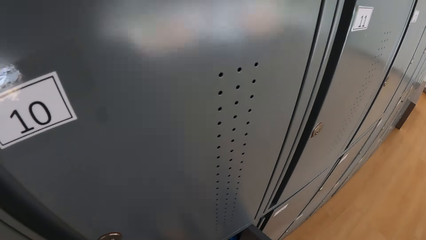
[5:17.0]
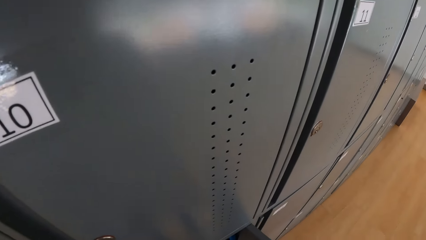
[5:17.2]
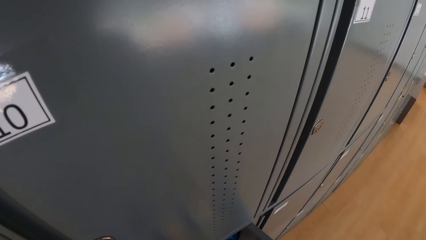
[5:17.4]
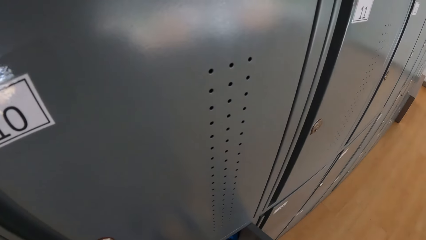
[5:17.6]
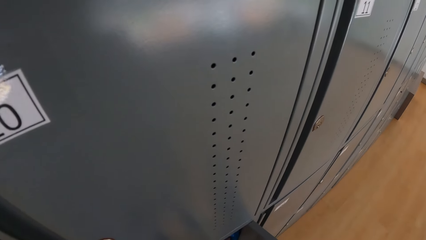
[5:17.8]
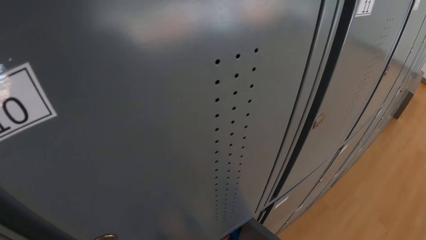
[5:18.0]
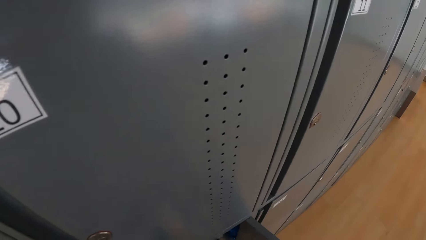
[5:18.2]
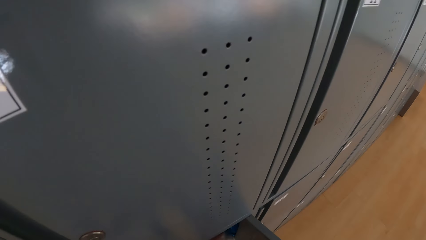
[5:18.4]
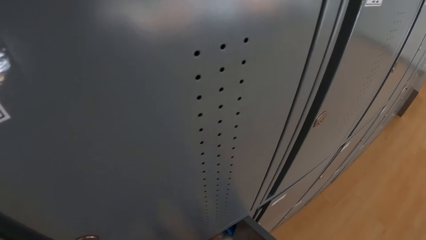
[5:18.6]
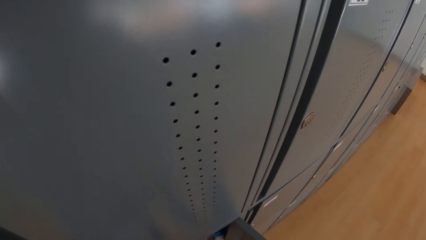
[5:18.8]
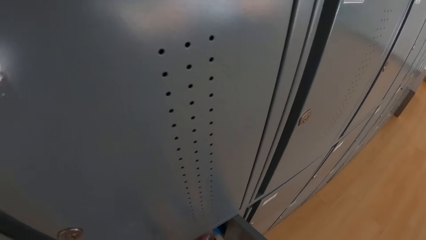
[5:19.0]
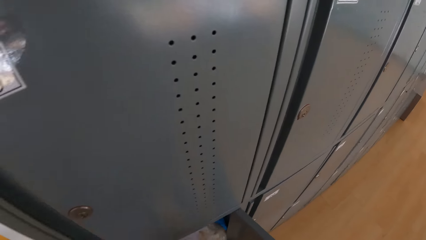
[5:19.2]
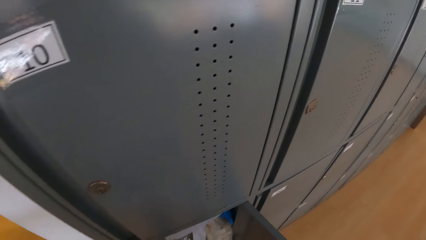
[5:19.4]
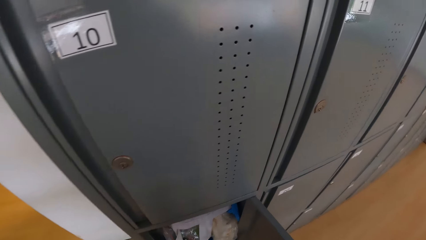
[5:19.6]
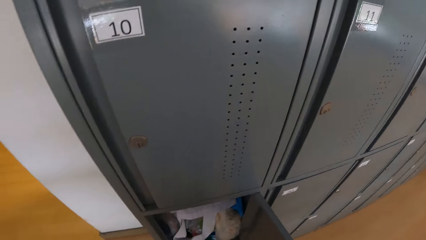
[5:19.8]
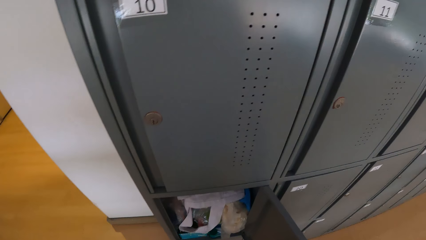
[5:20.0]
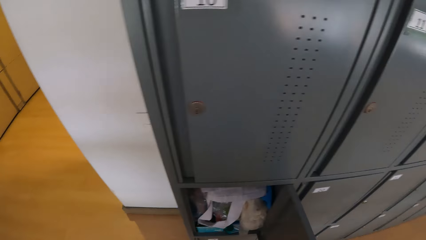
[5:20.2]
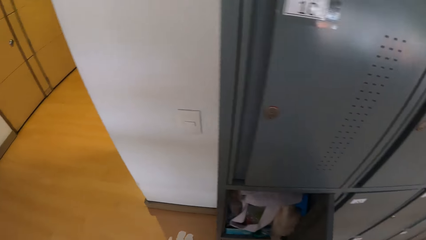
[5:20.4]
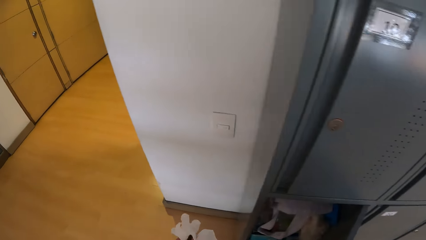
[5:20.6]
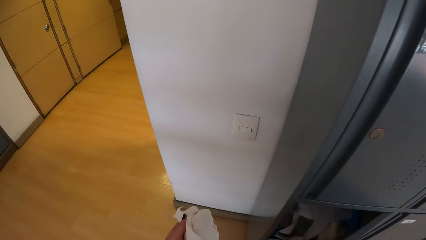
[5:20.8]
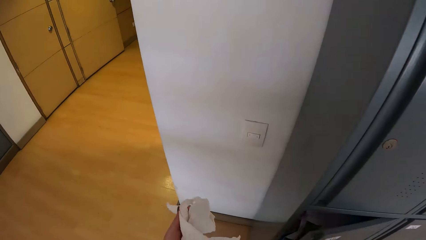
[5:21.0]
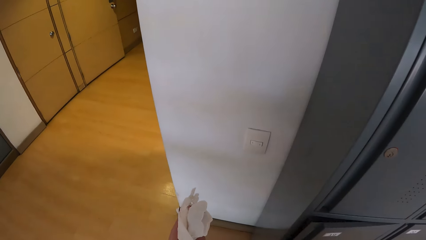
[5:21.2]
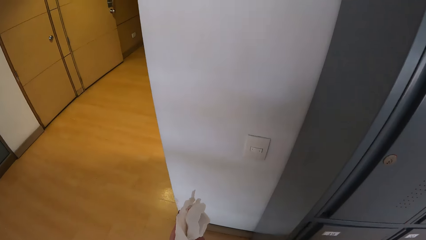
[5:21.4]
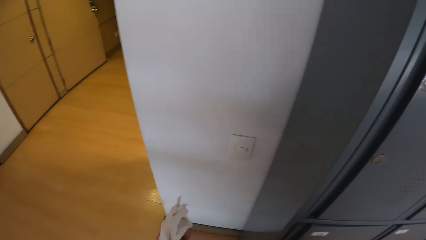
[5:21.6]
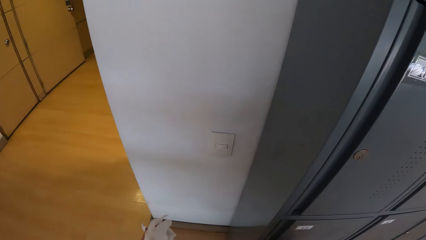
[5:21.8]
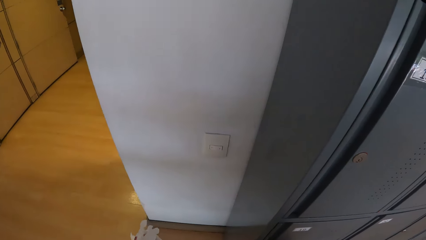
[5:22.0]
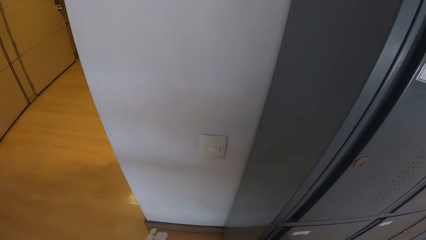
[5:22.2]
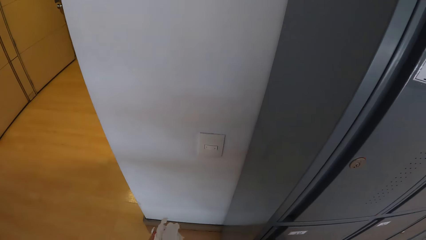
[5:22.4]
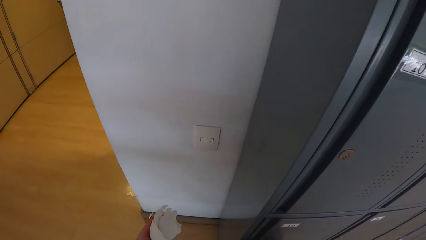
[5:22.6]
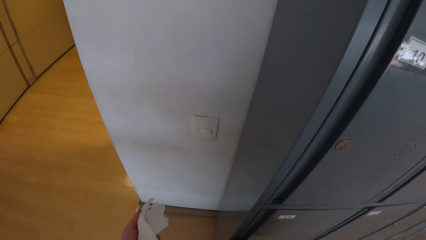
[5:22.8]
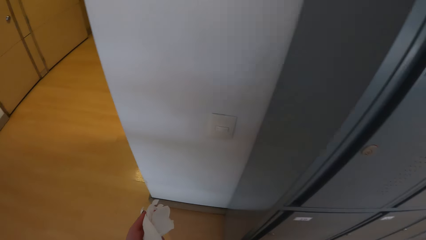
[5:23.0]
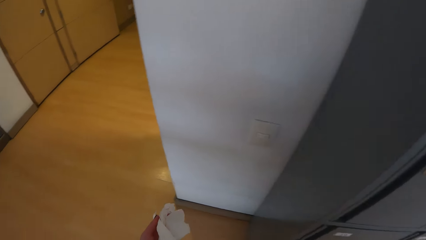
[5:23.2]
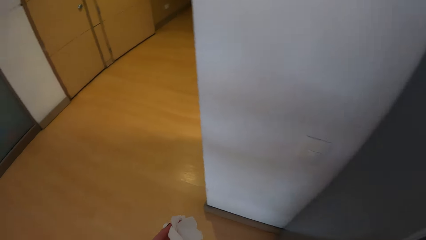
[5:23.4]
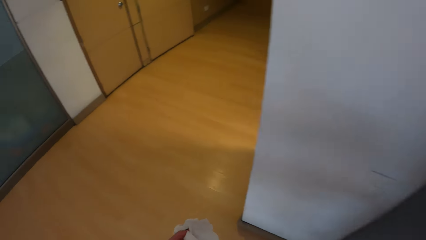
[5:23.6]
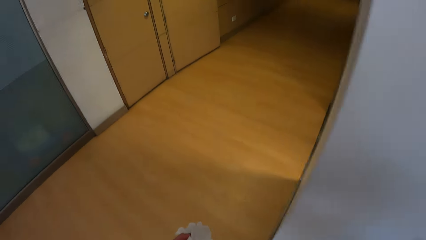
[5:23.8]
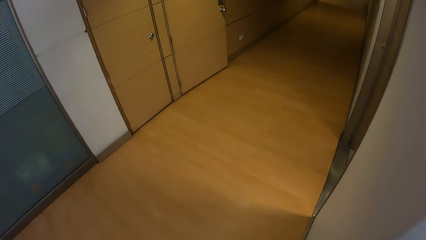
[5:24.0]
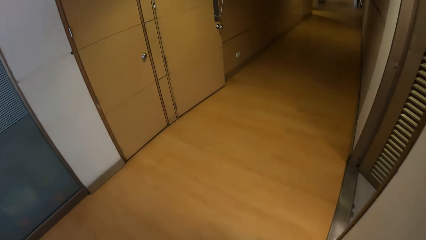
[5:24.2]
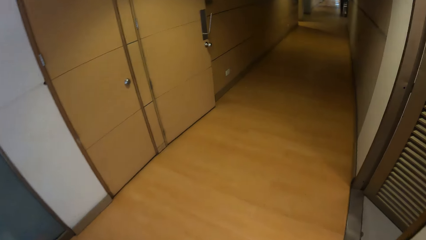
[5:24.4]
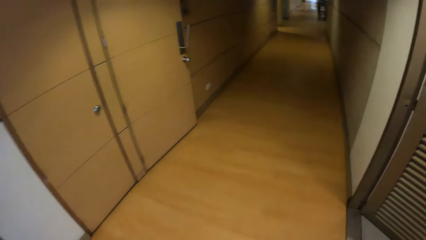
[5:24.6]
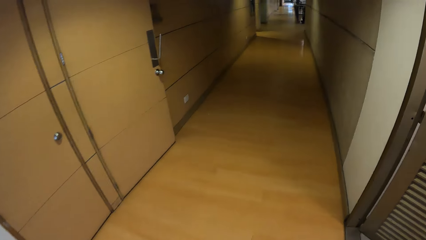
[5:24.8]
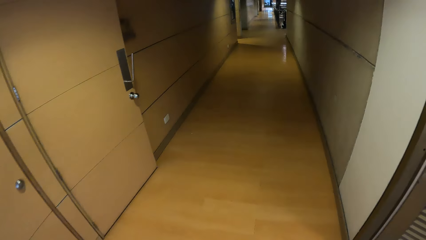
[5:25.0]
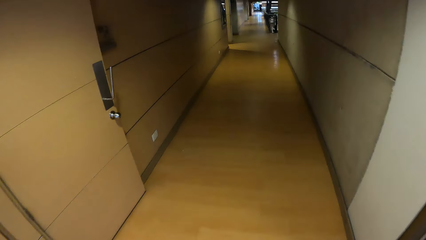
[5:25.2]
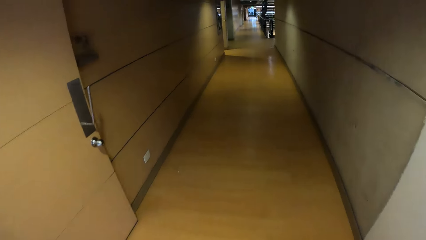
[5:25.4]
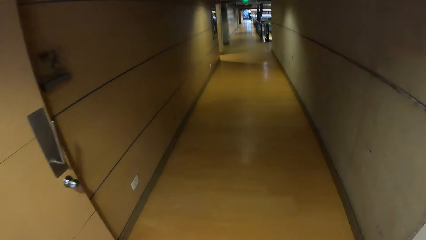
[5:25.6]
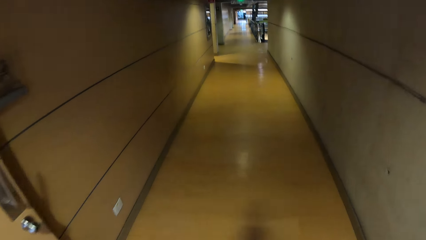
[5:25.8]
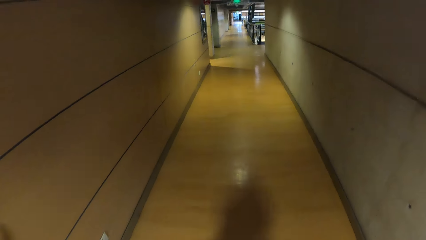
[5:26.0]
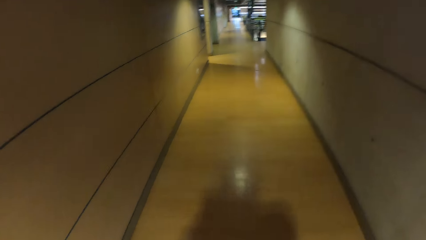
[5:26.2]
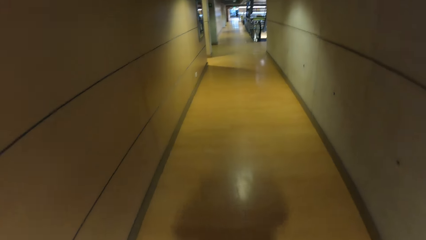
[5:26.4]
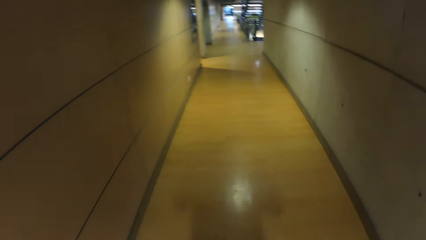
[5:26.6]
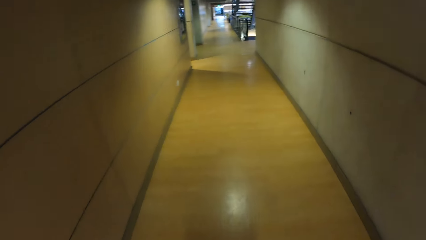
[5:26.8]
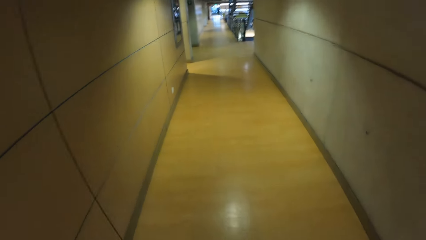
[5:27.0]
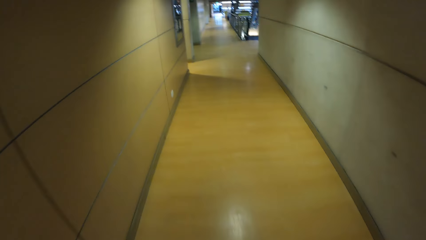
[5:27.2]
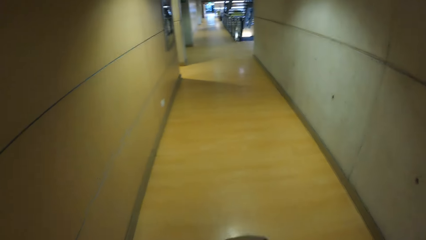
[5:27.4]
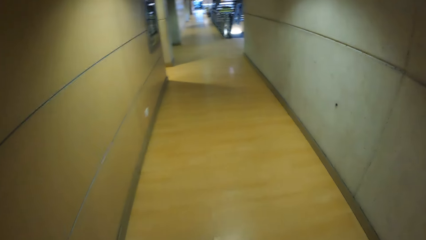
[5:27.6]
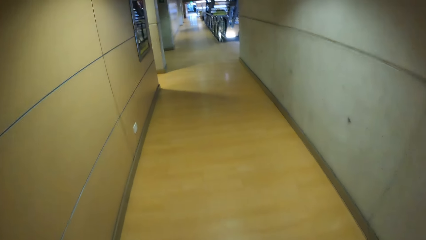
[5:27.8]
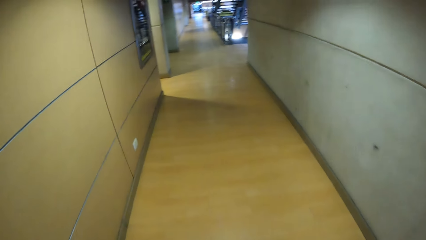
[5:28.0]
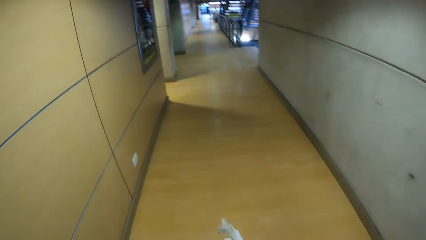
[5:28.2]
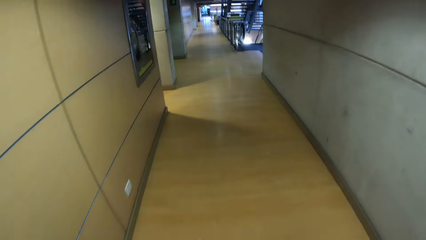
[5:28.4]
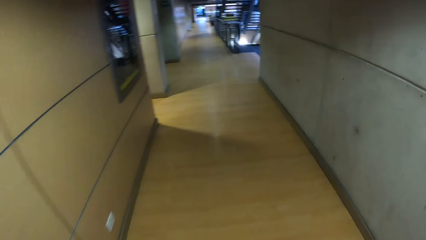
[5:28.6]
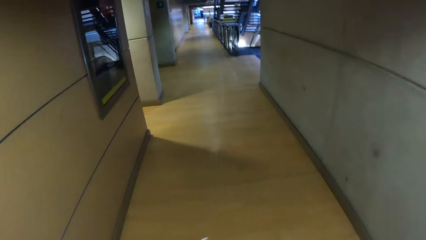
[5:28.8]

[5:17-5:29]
The camera wearer holds some hand gloves with her left hand. She closes the cabinet drawer with her right hand. She walks towards an elevator in the building.
